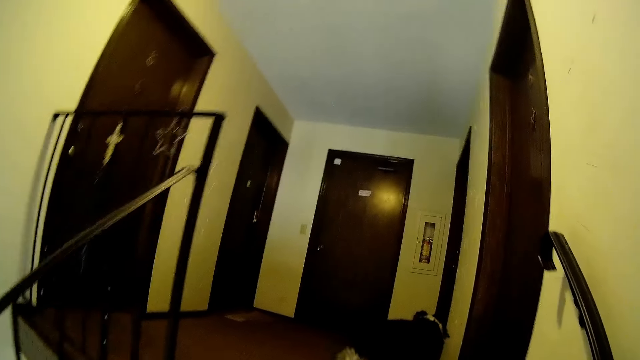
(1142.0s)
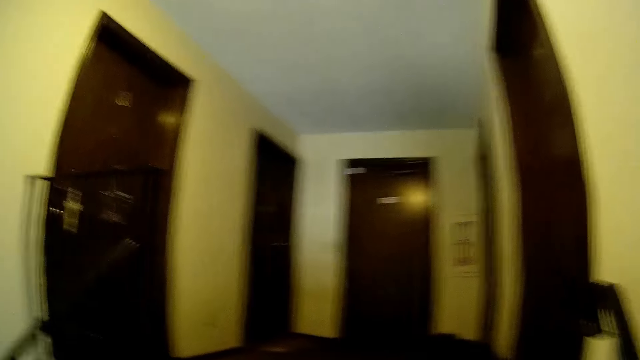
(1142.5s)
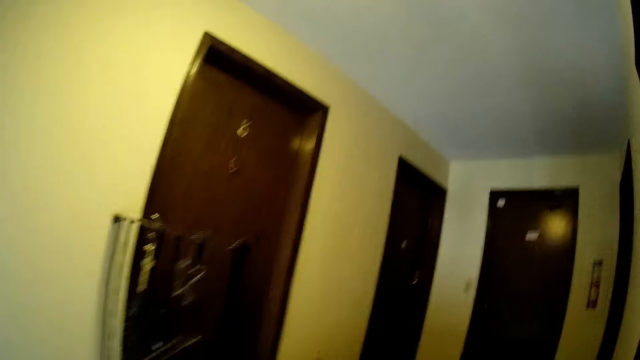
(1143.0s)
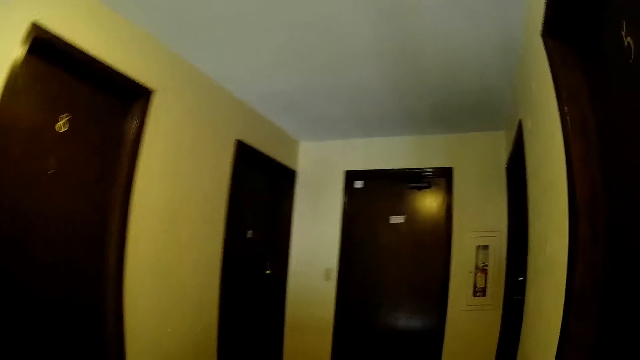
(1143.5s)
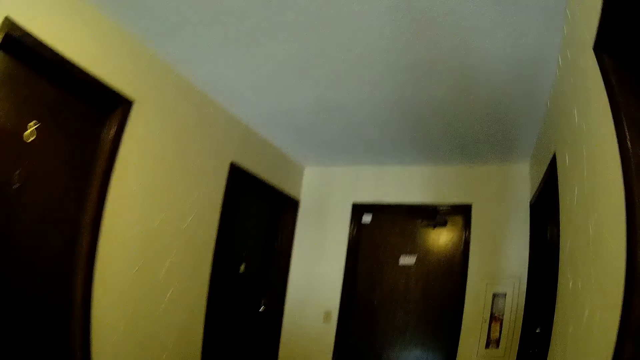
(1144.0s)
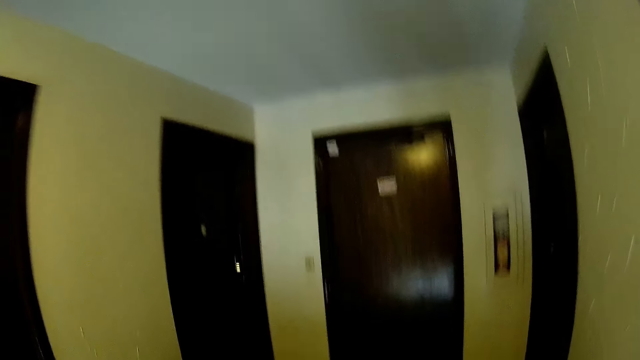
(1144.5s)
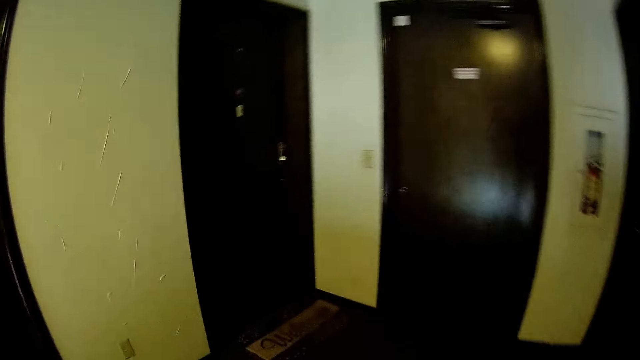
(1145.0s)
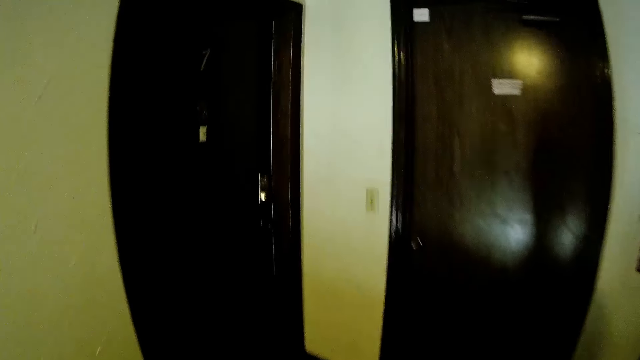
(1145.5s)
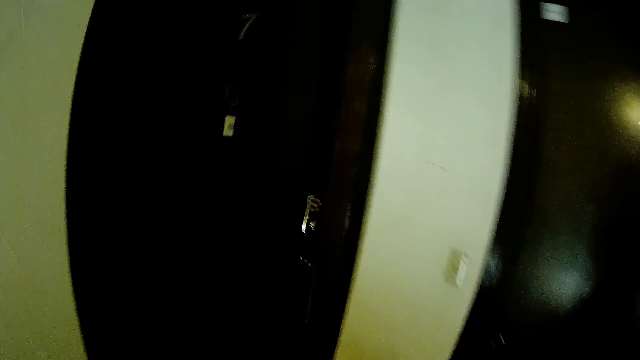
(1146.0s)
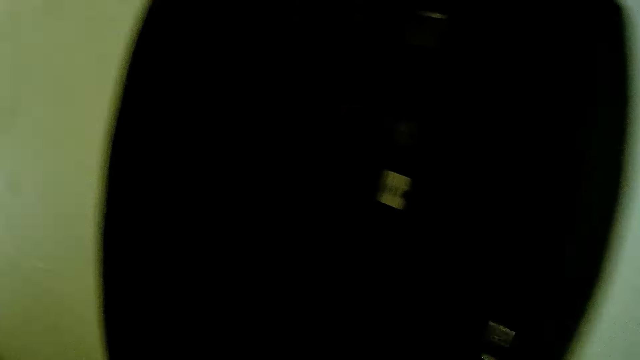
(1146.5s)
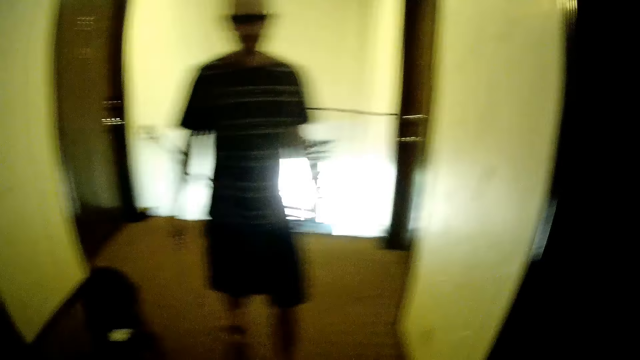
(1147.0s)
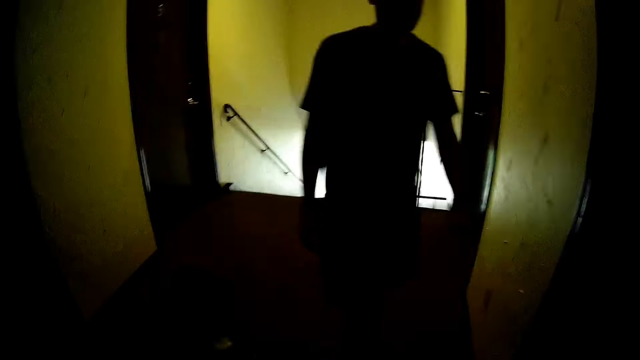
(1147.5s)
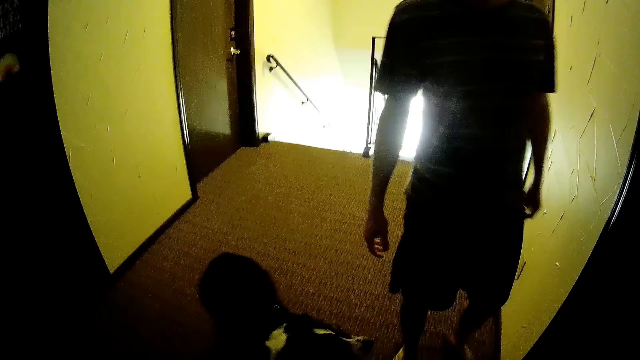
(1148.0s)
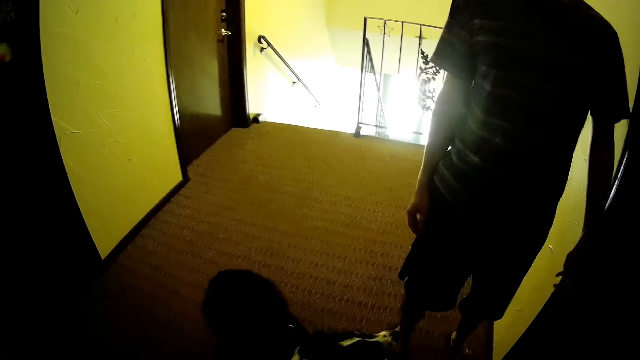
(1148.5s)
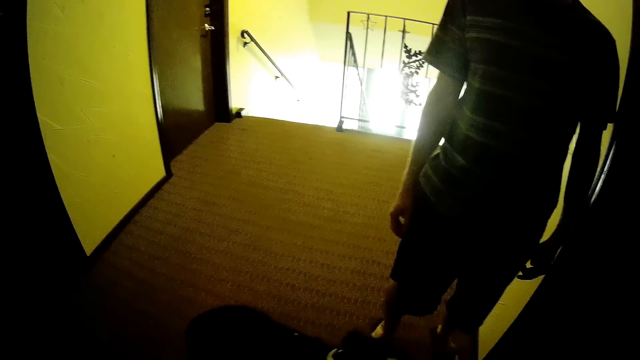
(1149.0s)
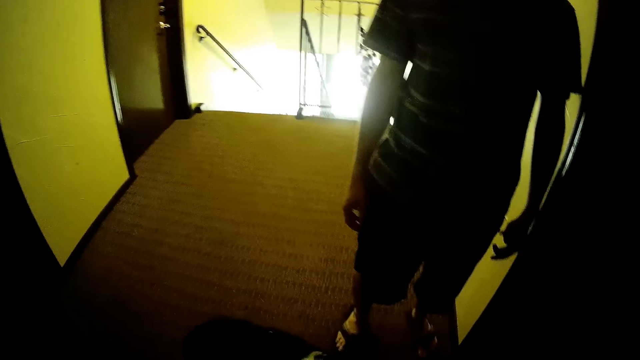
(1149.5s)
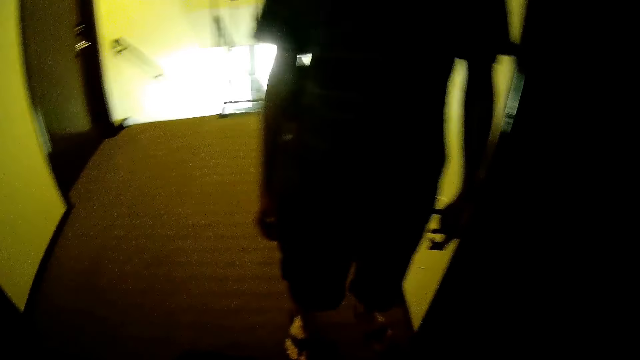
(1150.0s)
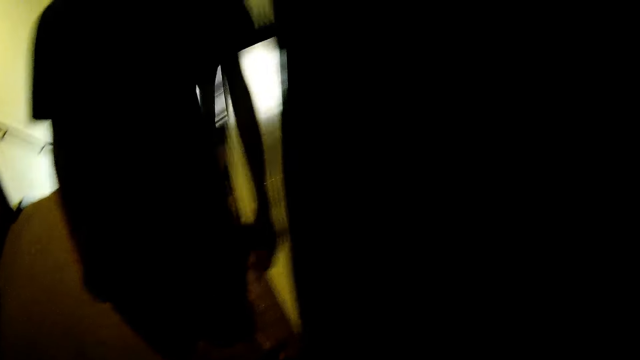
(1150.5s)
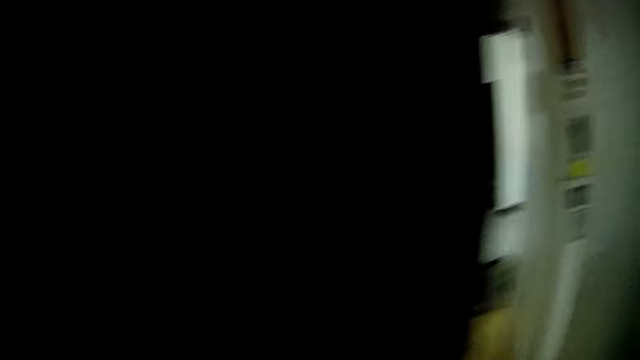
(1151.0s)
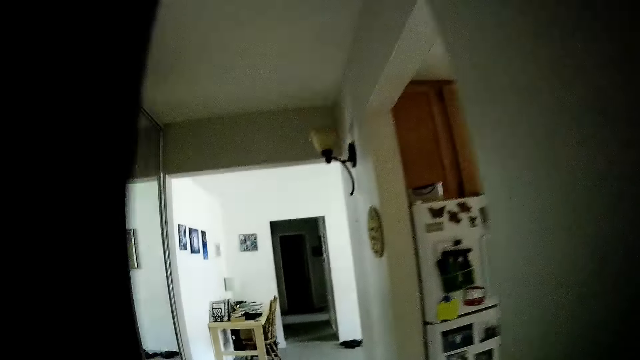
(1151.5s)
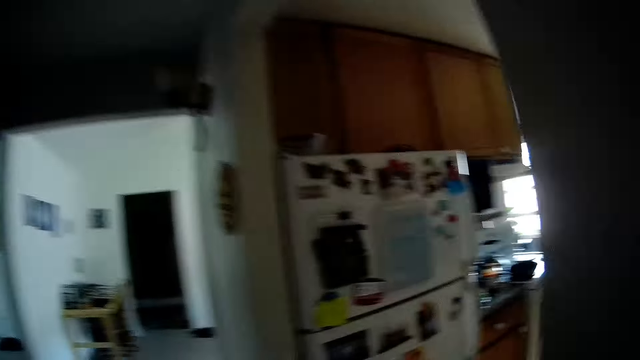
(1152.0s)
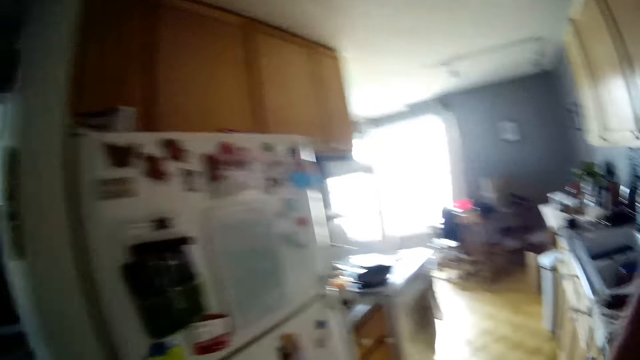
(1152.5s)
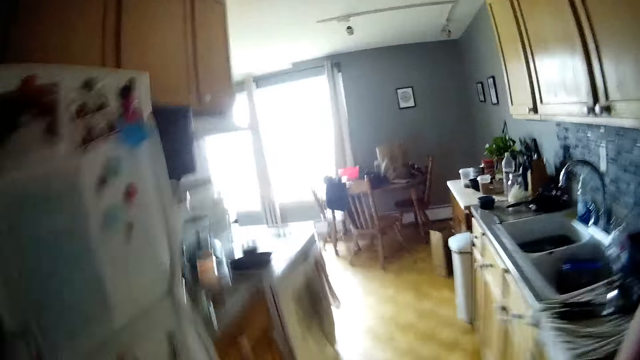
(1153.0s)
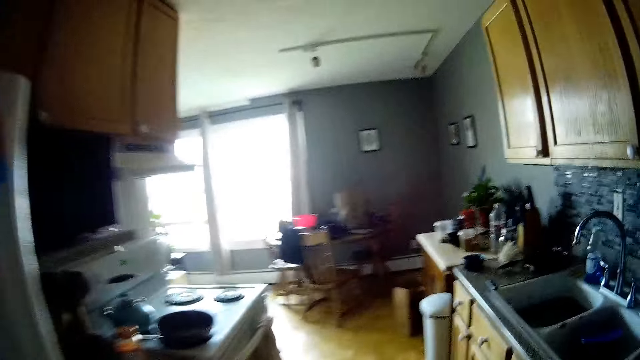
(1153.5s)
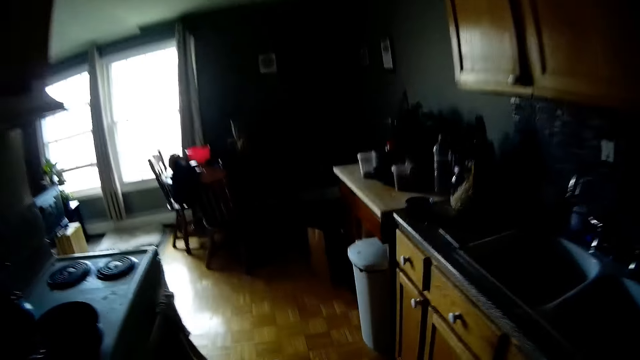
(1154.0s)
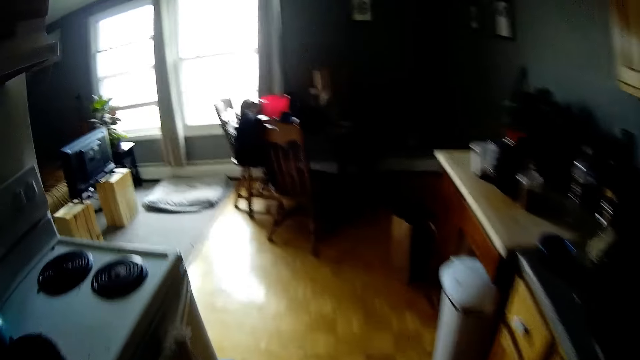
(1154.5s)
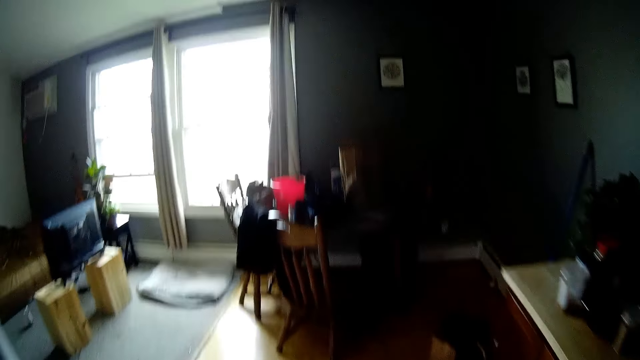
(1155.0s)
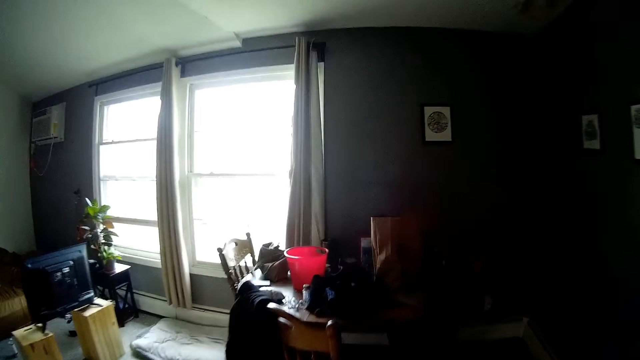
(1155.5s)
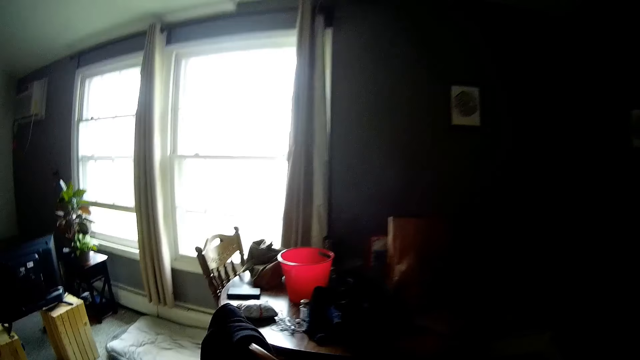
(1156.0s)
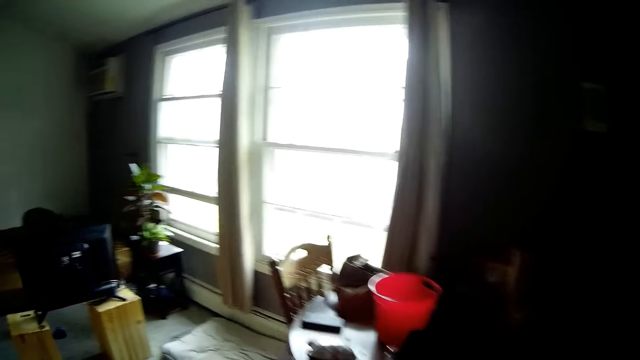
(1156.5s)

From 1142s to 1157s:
The camera wearer talks. They walk. They talk. They walk. They talk. They walk to a kitchen.

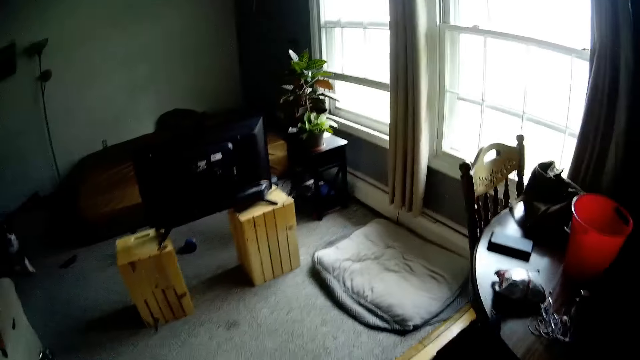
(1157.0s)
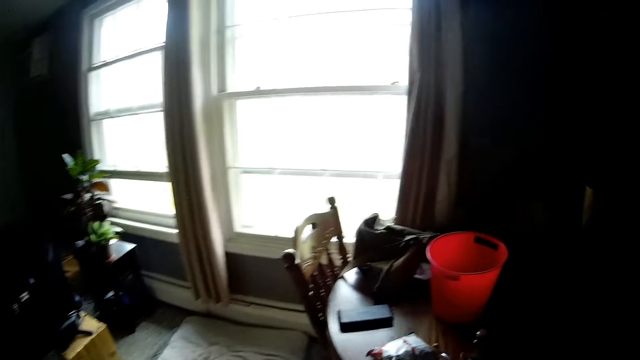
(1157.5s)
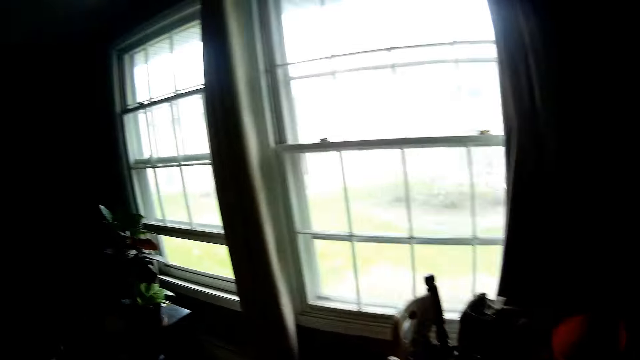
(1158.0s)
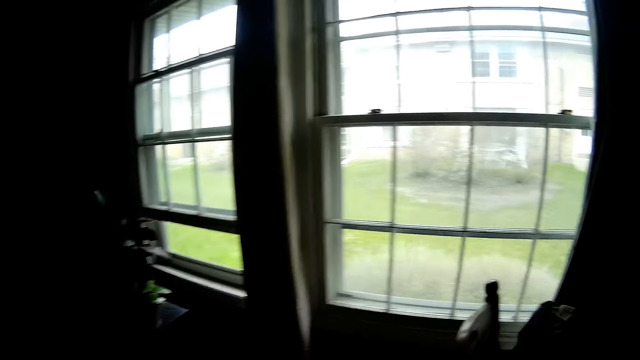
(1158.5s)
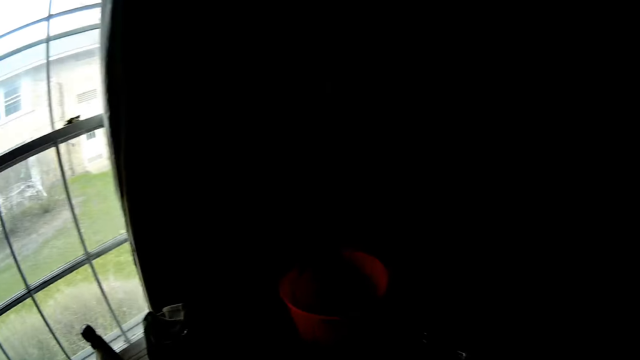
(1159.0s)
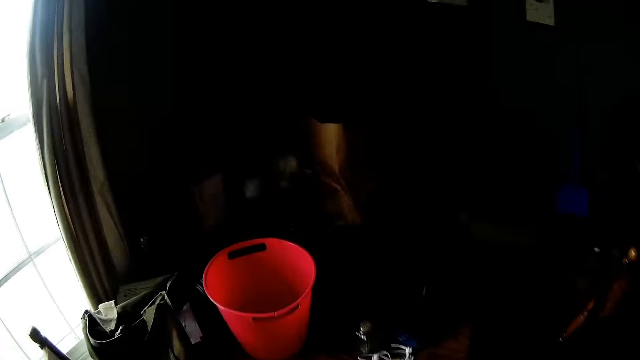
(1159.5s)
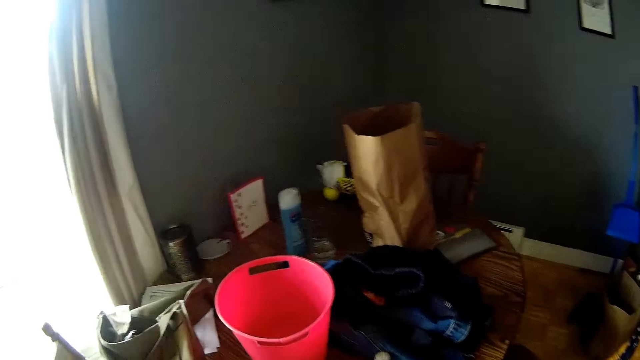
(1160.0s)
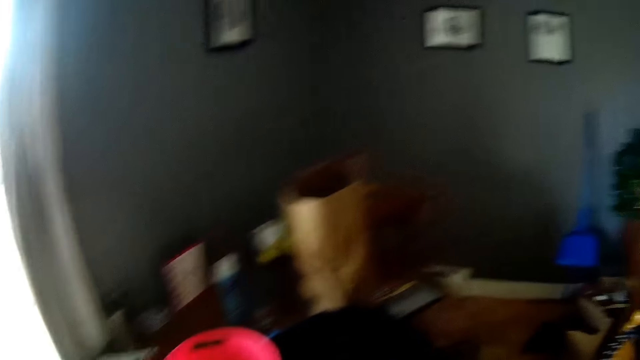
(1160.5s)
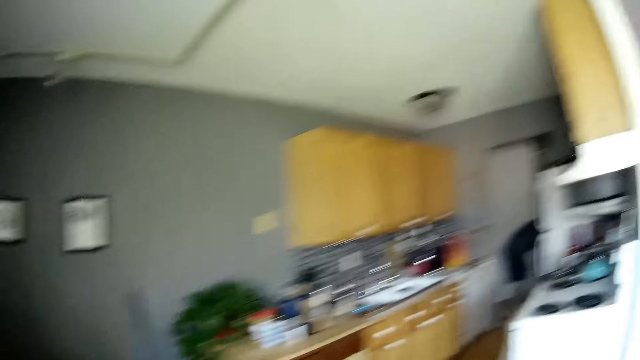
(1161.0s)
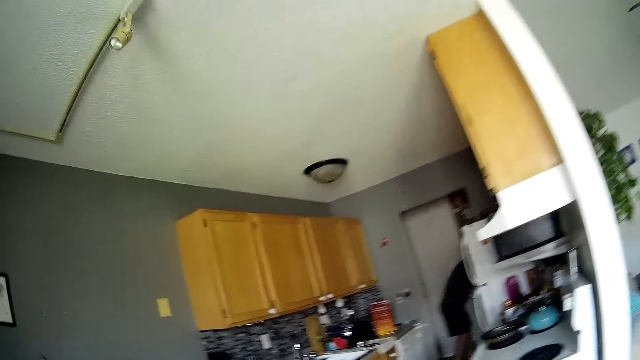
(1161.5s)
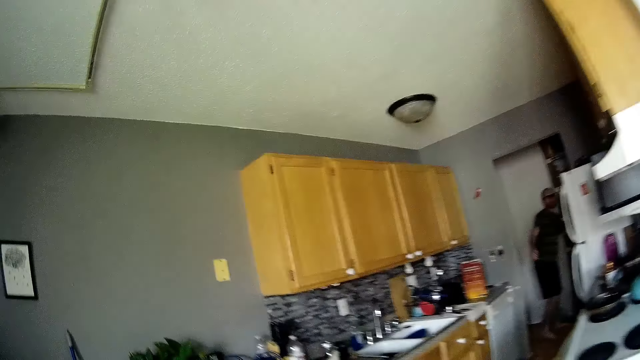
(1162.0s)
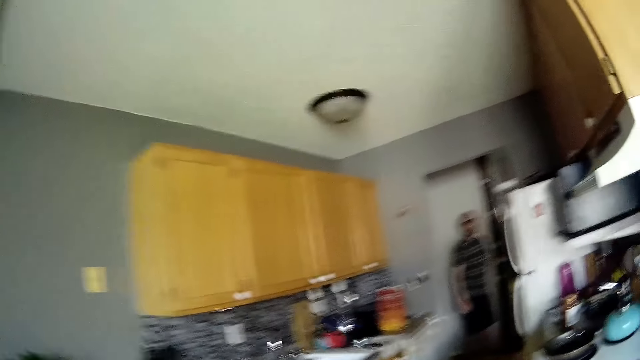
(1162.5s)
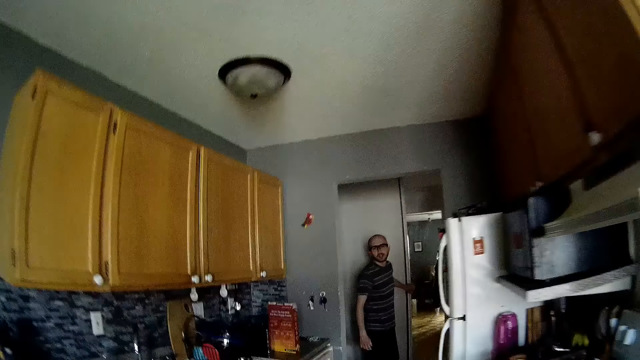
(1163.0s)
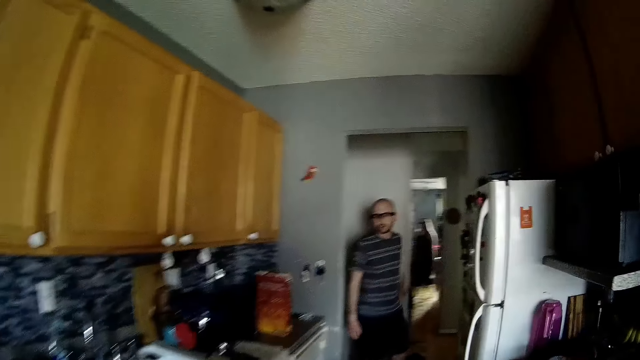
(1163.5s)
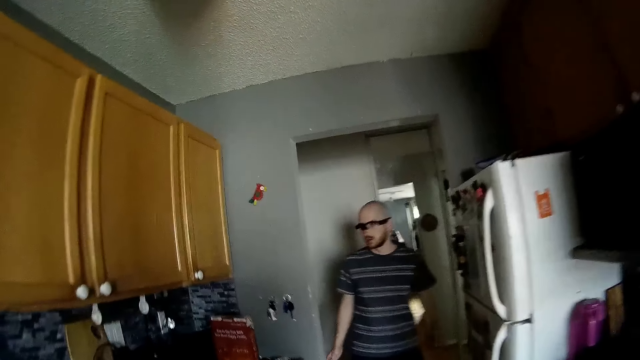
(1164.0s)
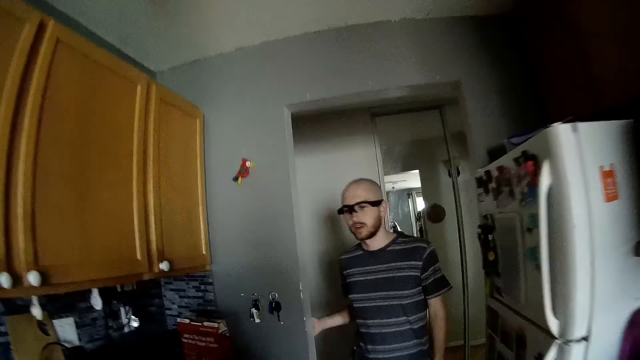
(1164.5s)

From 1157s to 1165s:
The man slides a door with his left hand.
